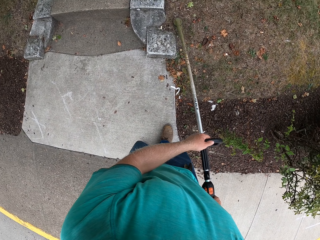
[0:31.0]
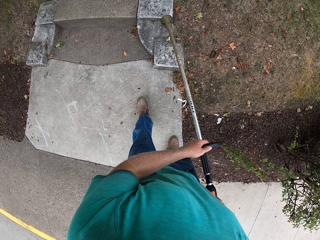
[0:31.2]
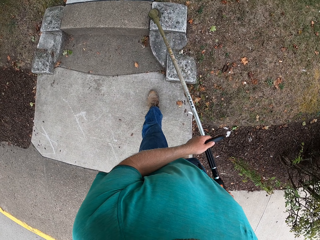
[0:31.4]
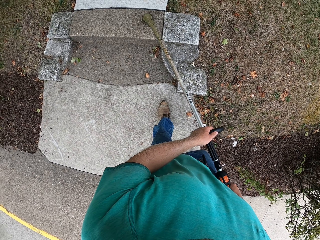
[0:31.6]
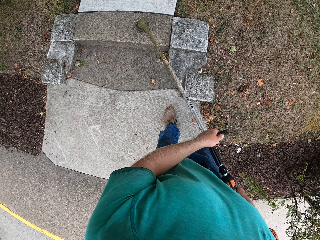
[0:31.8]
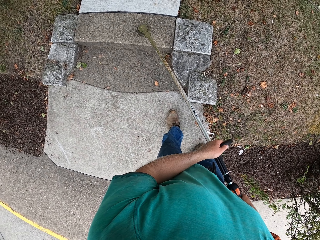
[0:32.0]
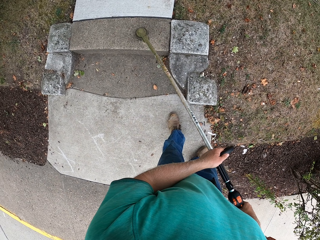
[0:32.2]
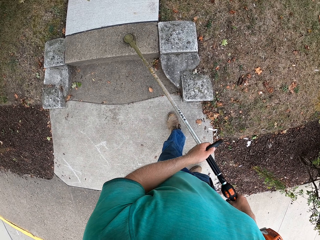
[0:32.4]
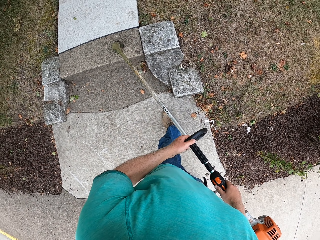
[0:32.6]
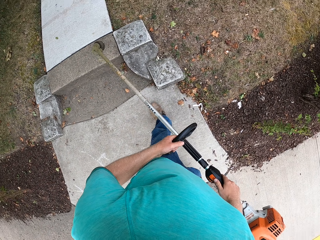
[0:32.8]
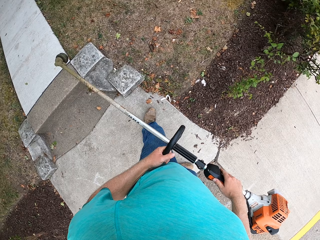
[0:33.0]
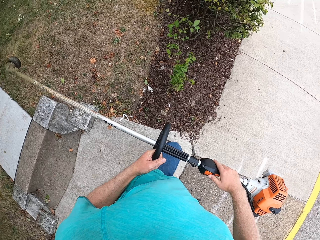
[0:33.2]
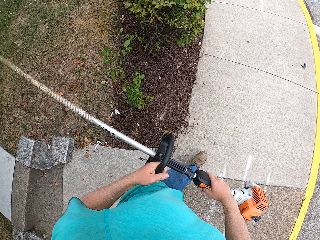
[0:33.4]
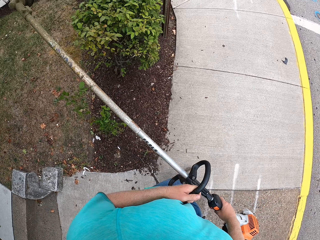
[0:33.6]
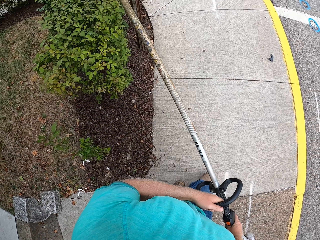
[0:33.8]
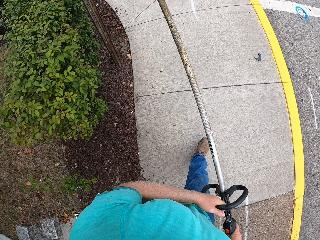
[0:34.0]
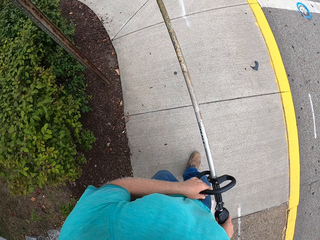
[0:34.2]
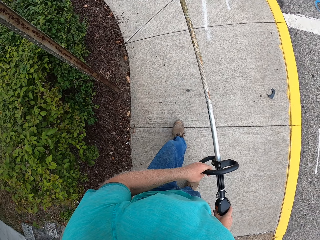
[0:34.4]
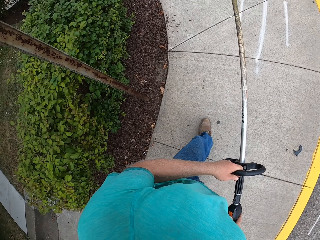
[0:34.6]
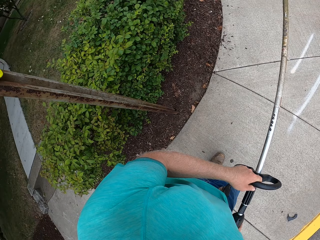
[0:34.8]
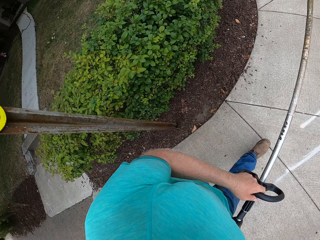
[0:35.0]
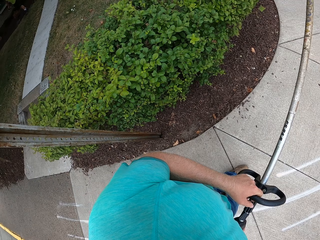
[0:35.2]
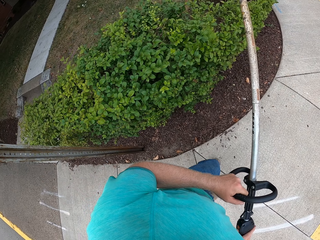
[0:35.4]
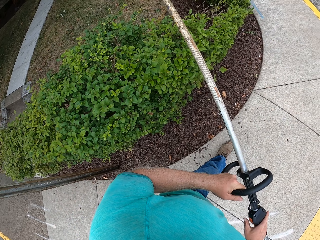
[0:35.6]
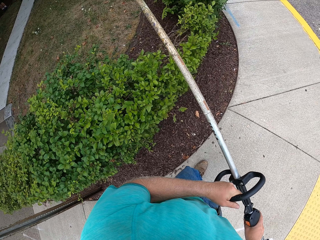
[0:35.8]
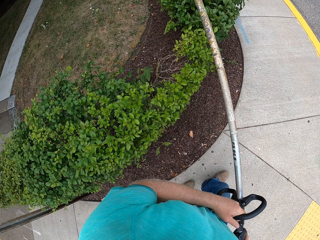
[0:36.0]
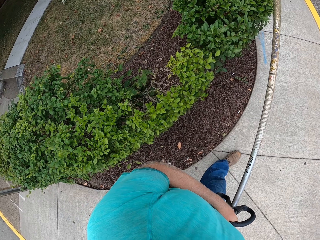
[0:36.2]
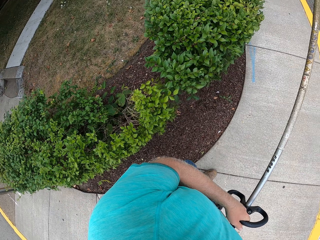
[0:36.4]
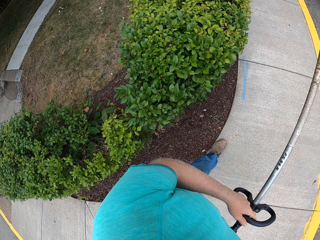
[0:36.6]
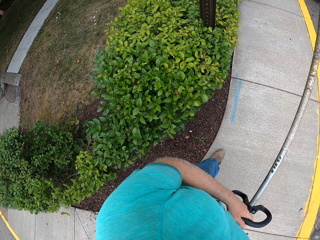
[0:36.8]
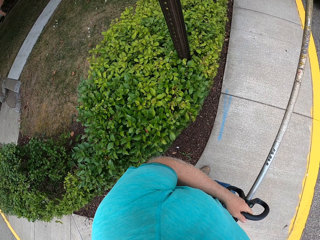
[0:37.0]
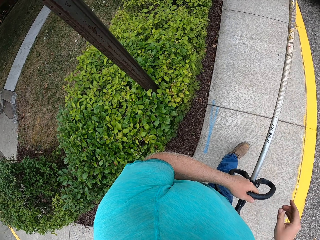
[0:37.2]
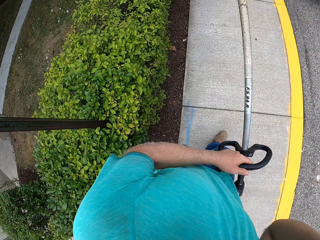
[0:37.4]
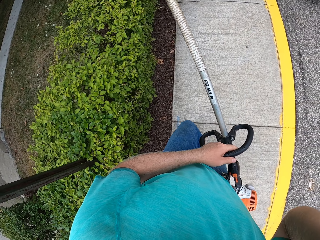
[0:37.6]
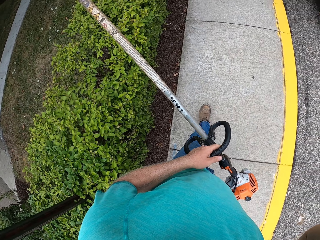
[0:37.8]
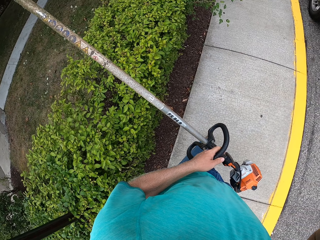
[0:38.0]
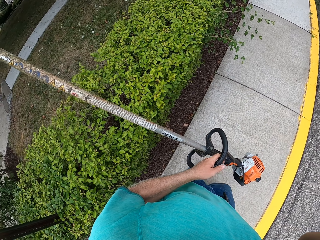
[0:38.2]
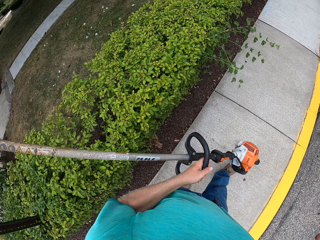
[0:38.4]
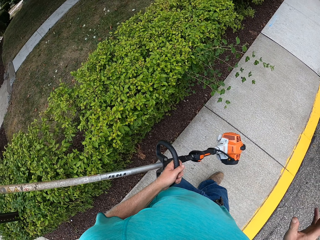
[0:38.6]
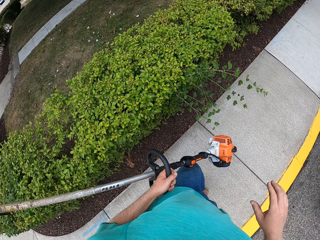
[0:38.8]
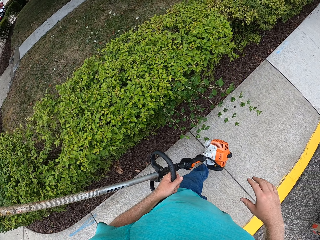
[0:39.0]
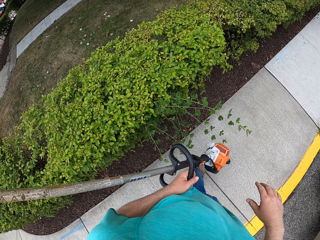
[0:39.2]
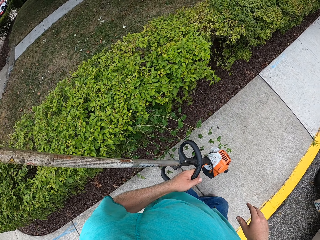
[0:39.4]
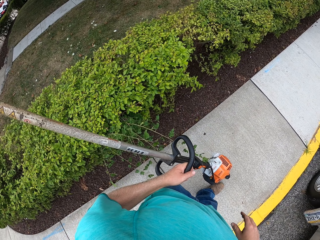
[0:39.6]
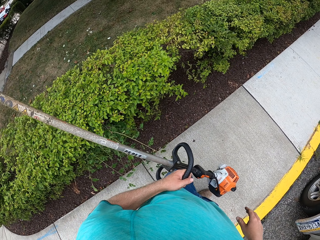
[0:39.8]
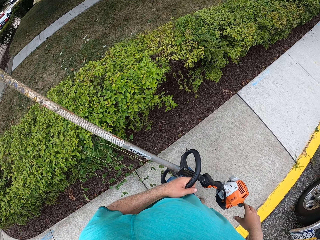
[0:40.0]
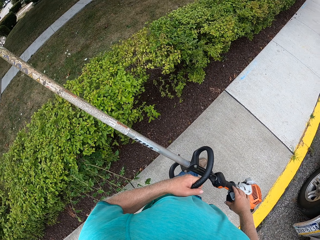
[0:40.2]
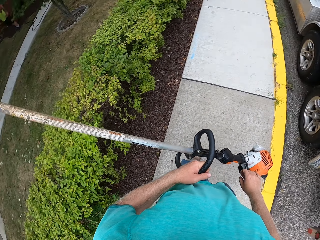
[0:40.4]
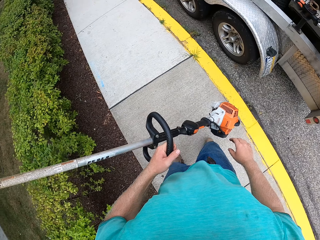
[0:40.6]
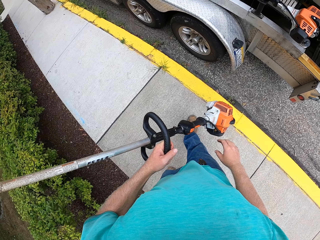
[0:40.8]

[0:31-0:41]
The camera wearer returns to the truck. They lift the hand.

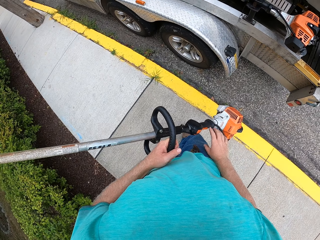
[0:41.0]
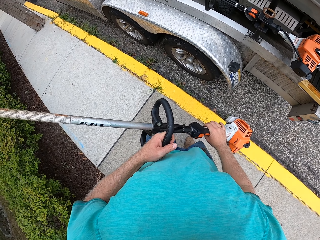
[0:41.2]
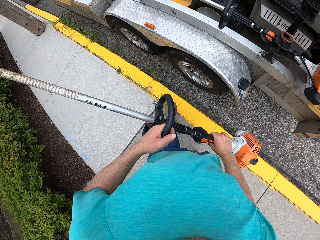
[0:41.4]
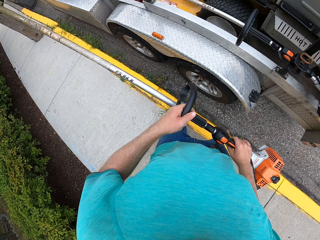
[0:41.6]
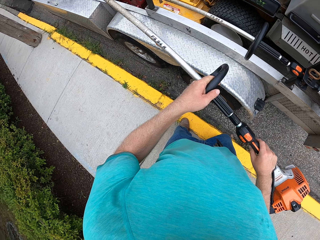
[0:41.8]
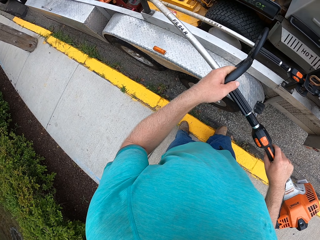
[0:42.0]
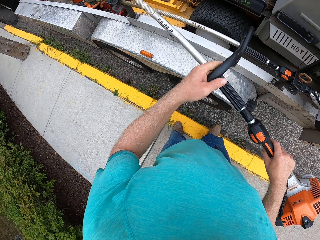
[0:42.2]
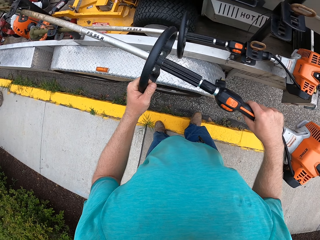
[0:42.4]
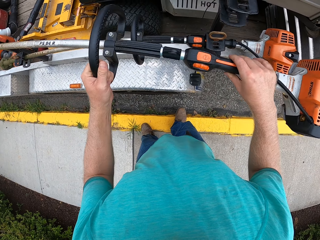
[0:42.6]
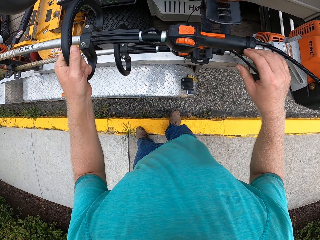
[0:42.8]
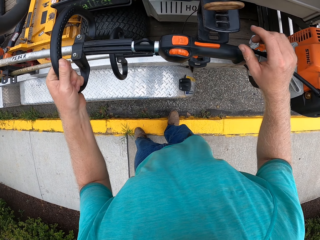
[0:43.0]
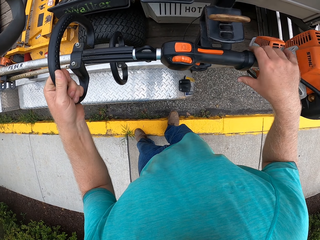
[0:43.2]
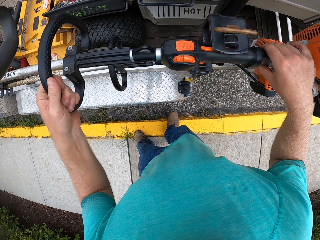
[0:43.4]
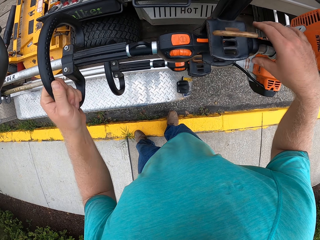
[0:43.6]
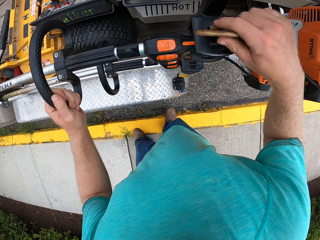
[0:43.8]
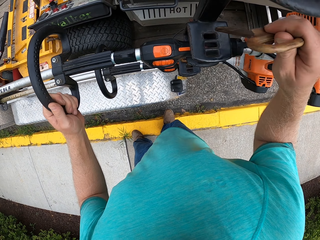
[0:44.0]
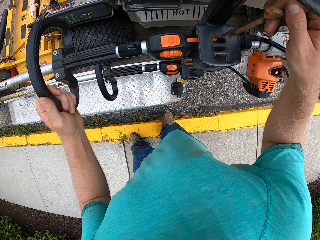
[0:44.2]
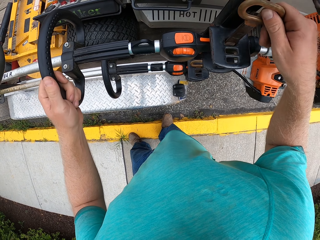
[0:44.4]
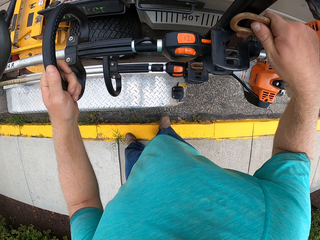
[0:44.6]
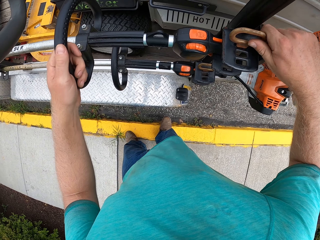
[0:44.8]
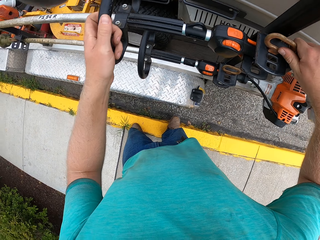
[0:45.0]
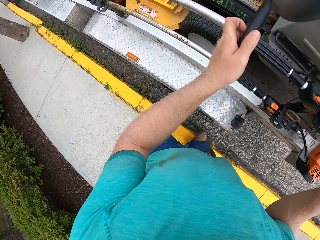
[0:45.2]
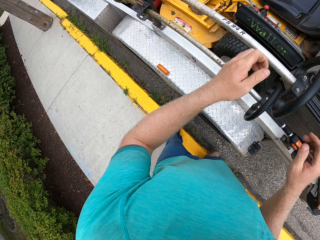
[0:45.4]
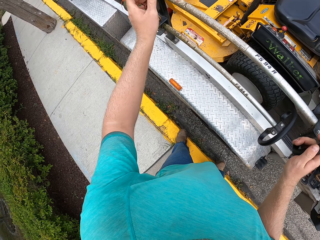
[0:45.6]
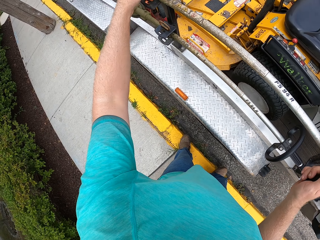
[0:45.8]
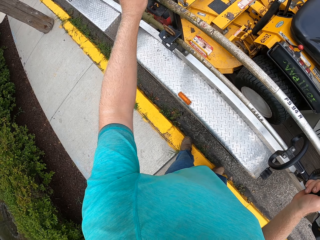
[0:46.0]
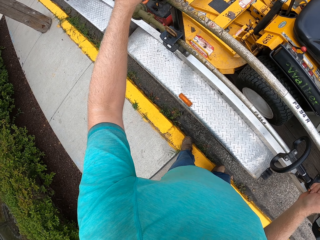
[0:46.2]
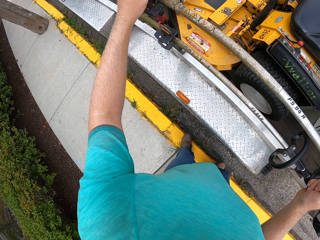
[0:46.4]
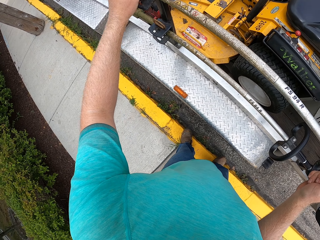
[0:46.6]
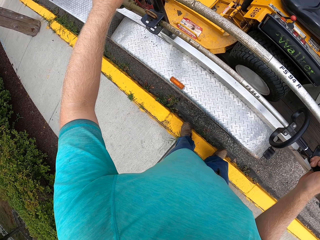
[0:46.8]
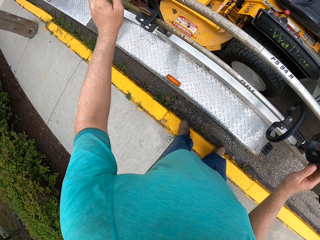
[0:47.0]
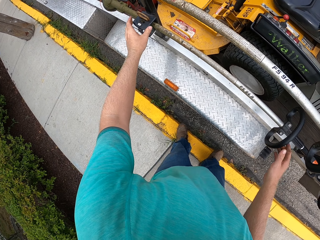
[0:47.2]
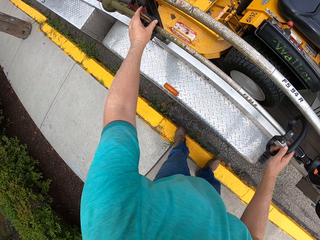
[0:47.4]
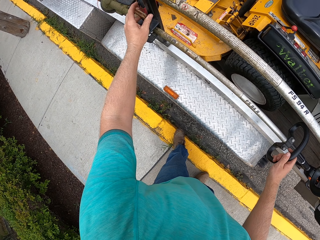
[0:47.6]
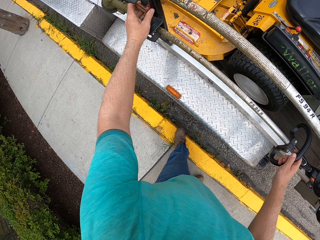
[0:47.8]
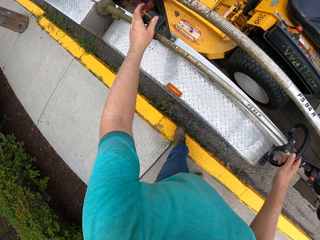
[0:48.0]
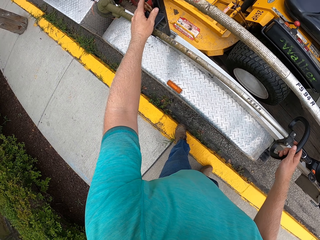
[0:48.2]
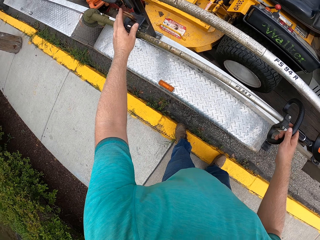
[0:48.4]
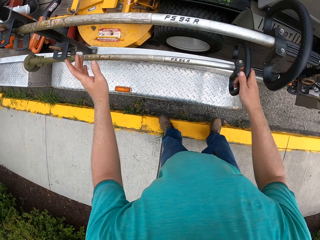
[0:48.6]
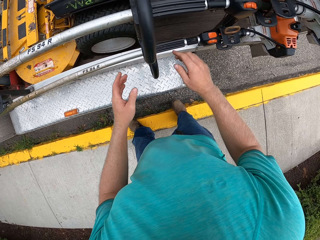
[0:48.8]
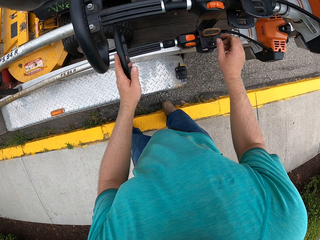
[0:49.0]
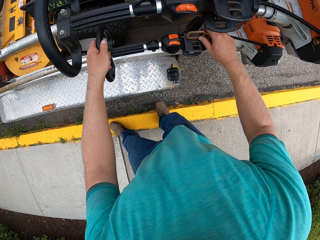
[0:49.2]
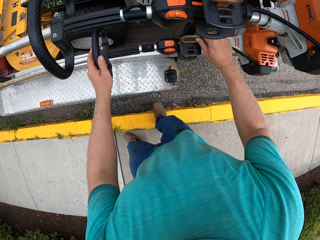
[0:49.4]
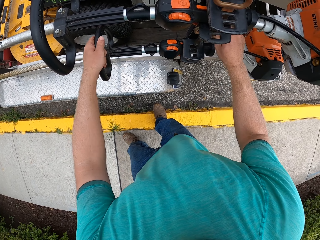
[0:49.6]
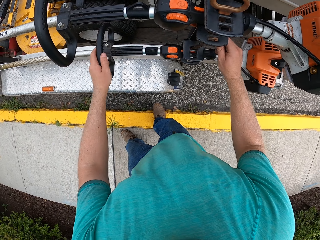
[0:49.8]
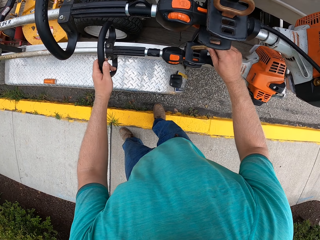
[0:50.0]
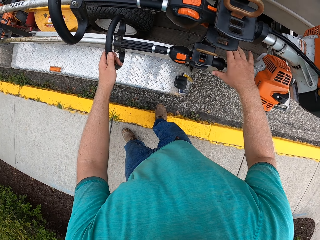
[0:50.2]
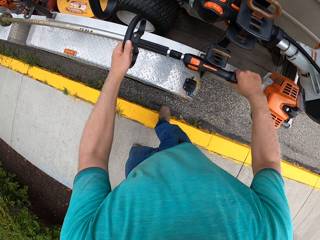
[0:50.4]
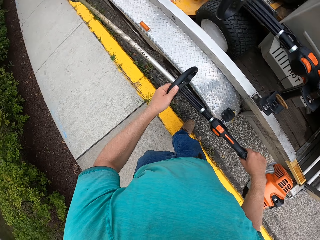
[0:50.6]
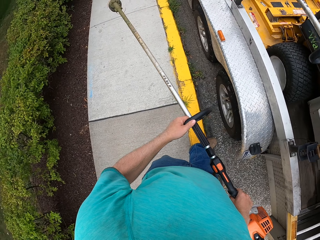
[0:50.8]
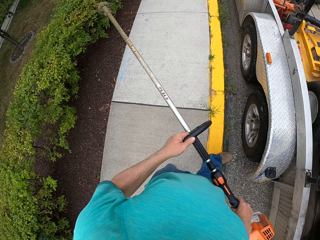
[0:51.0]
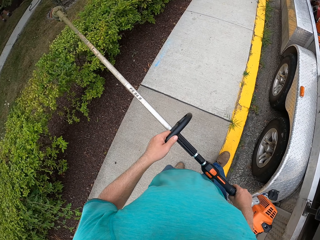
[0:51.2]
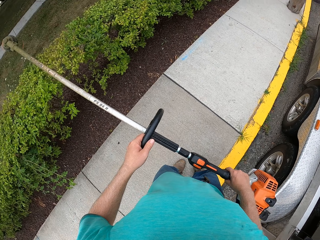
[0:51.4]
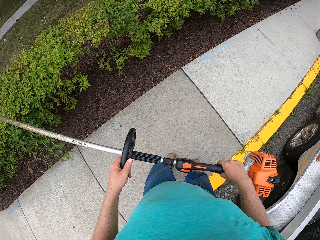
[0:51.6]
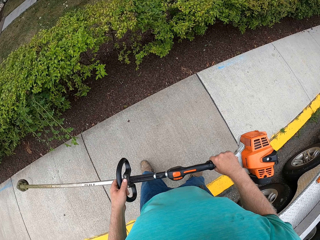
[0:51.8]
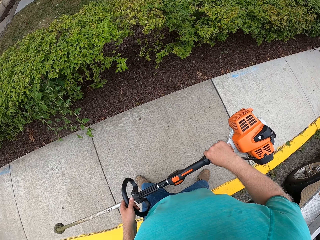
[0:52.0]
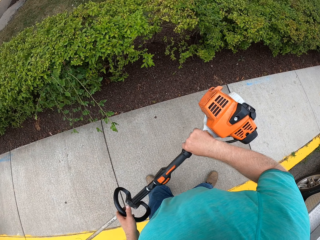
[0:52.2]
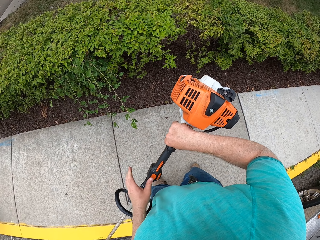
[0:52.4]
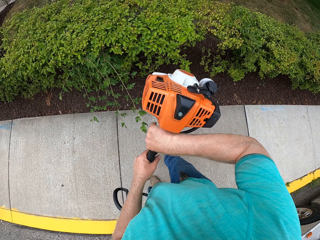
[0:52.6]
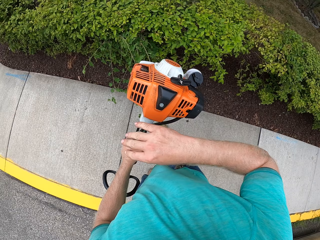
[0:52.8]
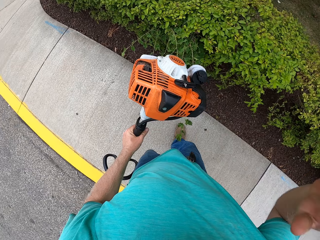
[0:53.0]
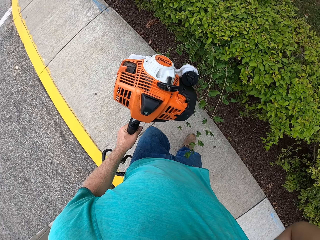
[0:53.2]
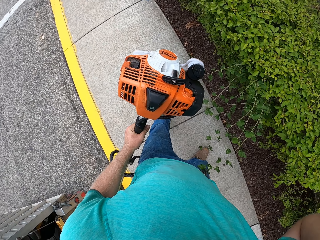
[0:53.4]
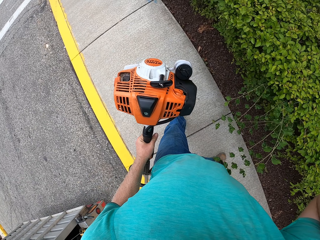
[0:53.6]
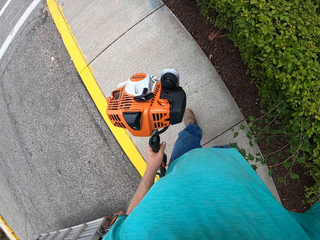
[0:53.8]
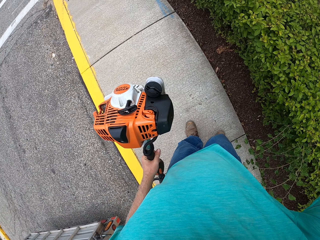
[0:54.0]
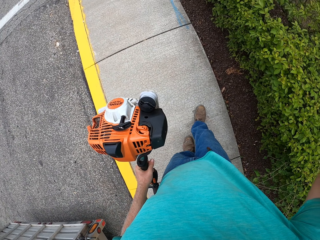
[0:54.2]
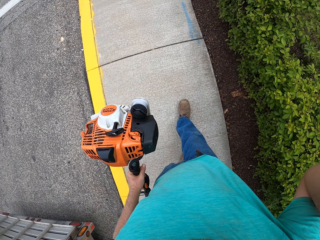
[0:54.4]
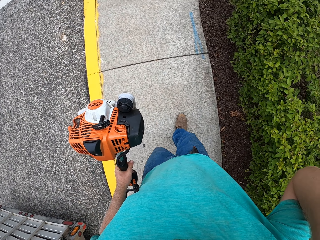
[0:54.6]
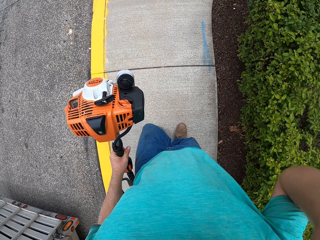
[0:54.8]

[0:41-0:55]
The camera wearer returns to the trailer with the grass trimmer in both hands. He returns the grass trimmer on the trailer with both hands. He picks up a key from the trailer with his right hand. He locks the grass trimmer on the trailer with the key in his right hand. He unlocks another grass trimmer from the truck. He carries the grass trimmer from the trailer with both hands. He walks on the pavement. He touches his head with his right hand. He lifts the hand.
